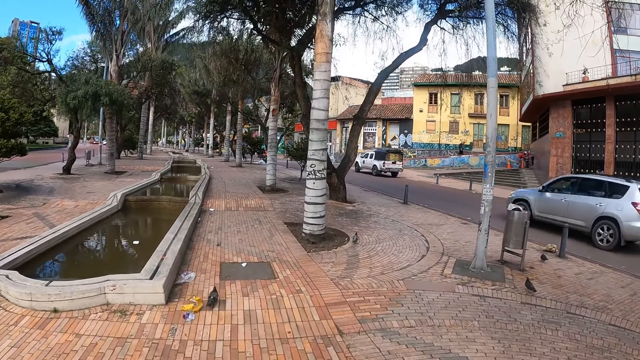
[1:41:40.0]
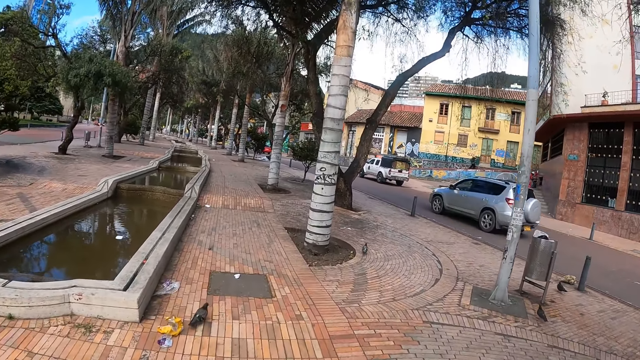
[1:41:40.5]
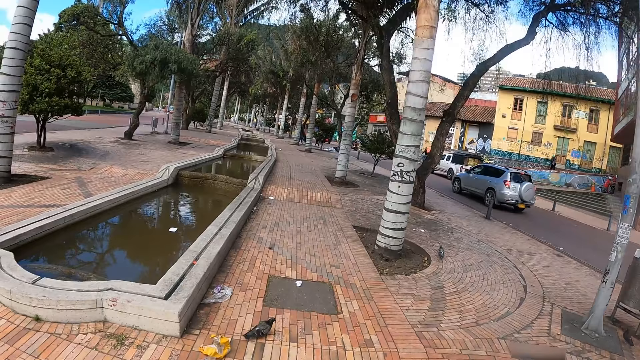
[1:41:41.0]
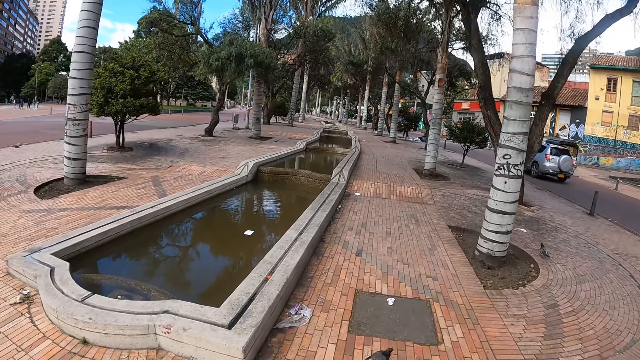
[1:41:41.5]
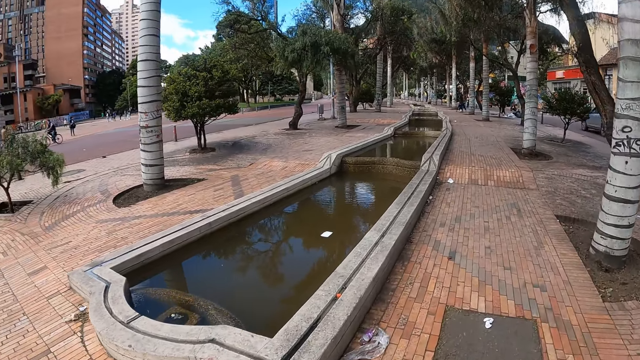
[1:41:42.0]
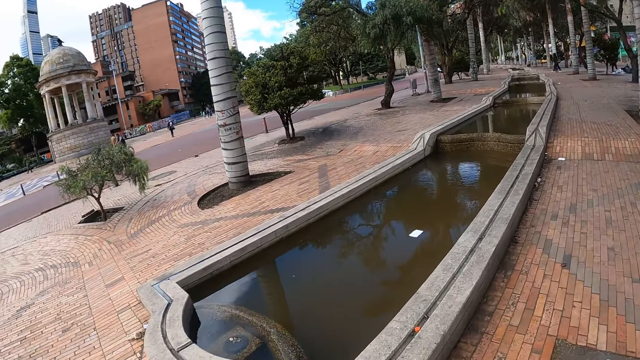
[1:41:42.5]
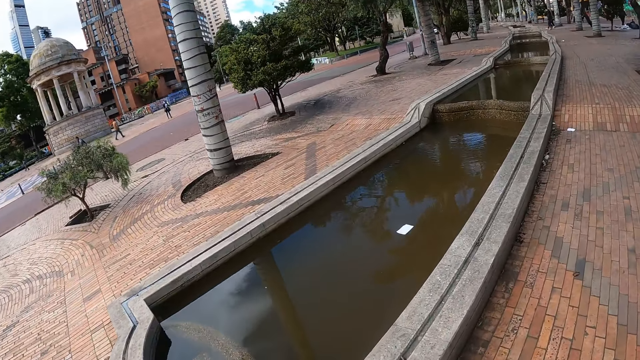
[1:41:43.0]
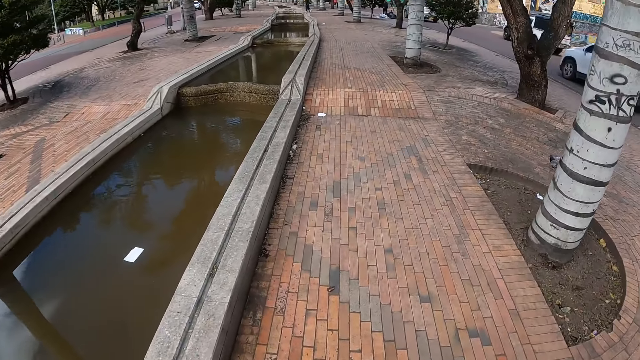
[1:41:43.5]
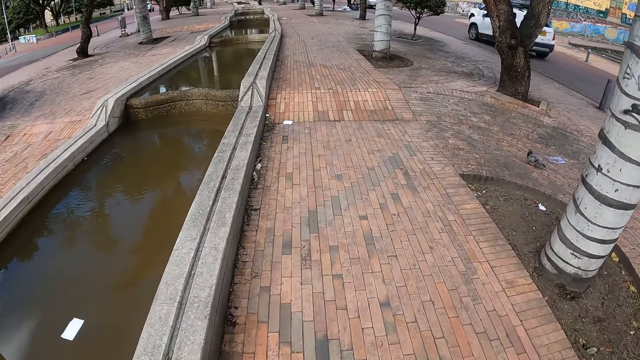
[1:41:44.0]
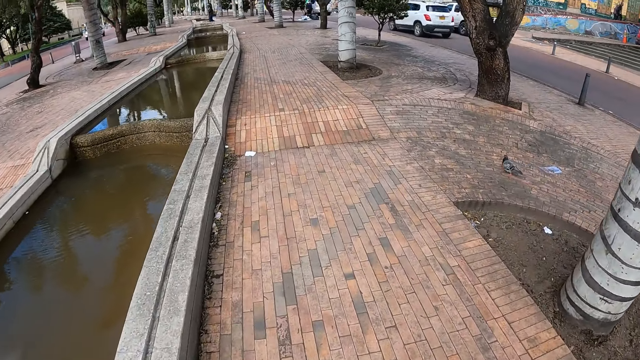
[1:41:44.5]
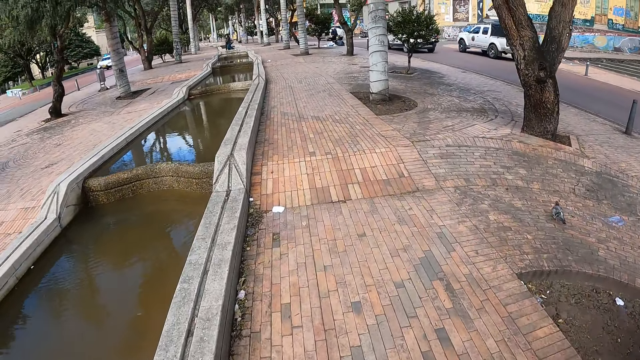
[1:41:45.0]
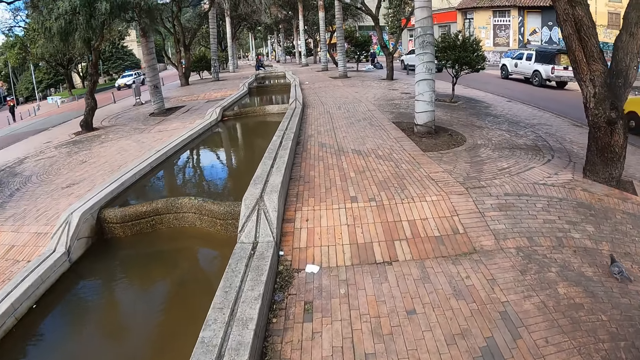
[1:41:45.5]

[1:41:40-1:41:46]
The camera wearer walks along the street.

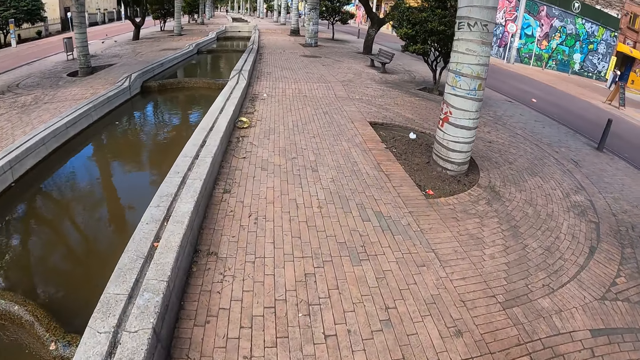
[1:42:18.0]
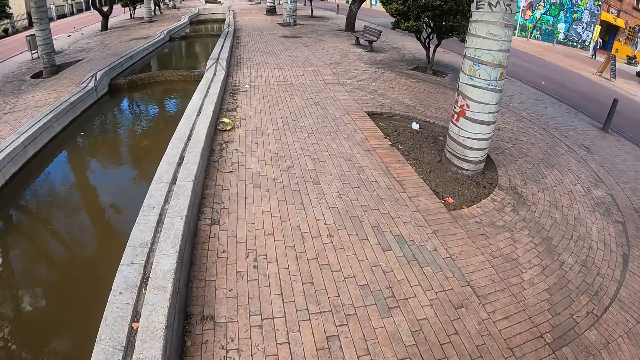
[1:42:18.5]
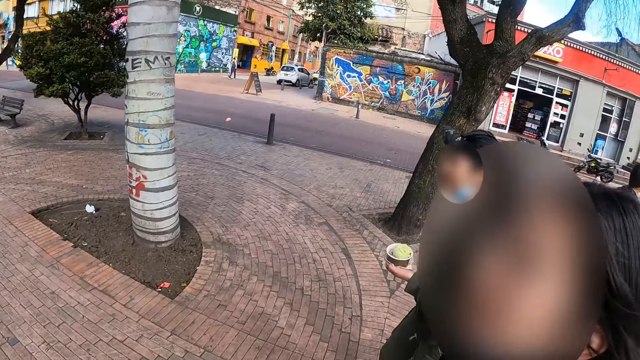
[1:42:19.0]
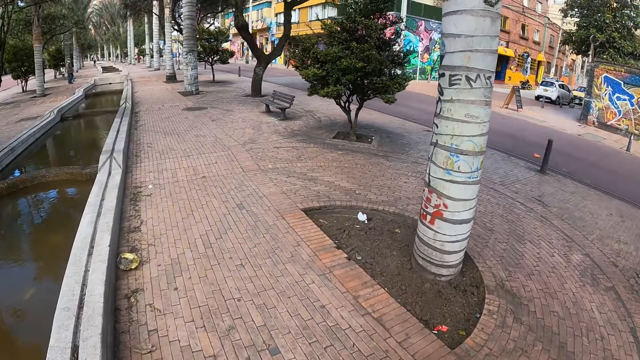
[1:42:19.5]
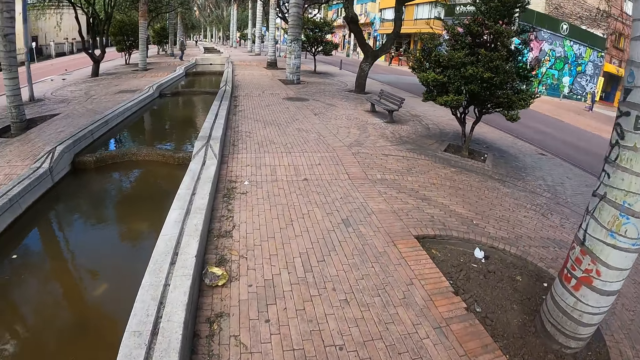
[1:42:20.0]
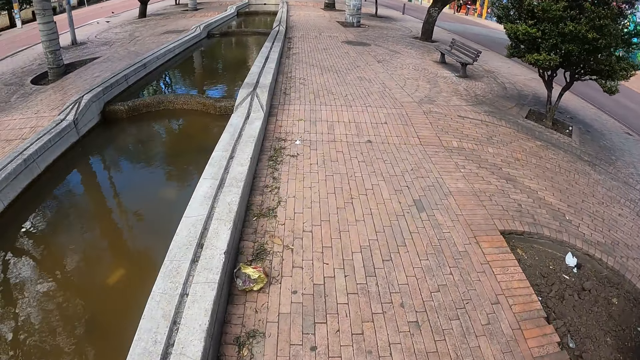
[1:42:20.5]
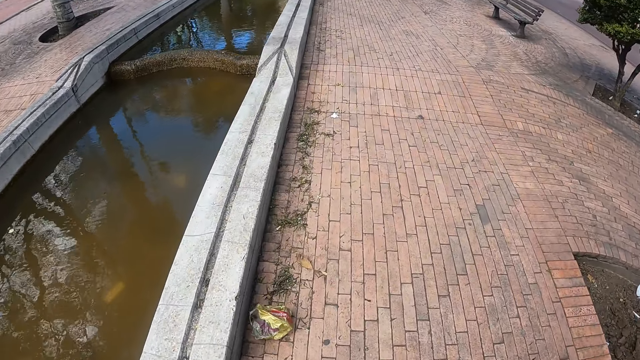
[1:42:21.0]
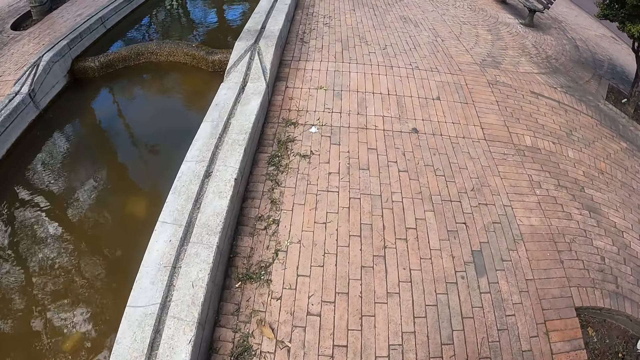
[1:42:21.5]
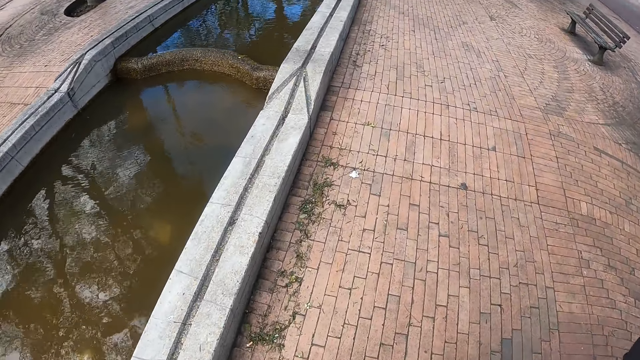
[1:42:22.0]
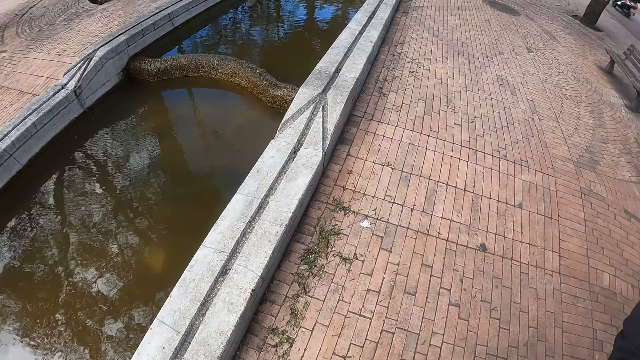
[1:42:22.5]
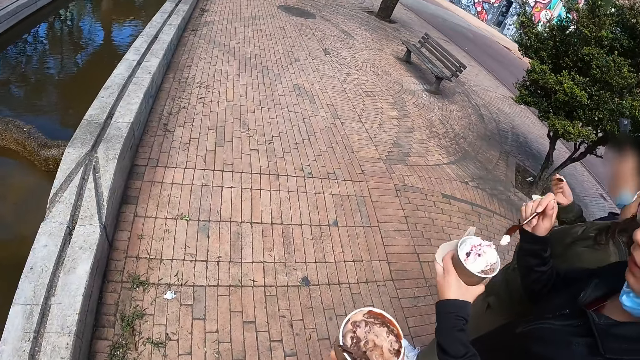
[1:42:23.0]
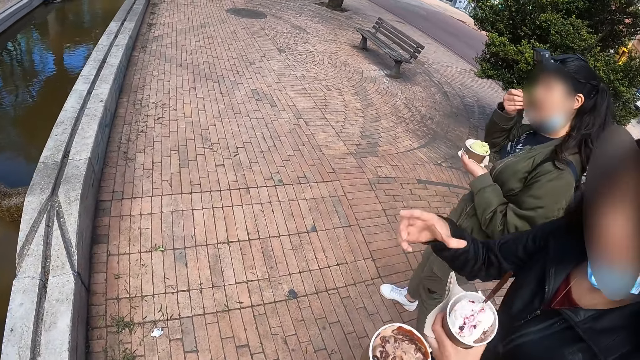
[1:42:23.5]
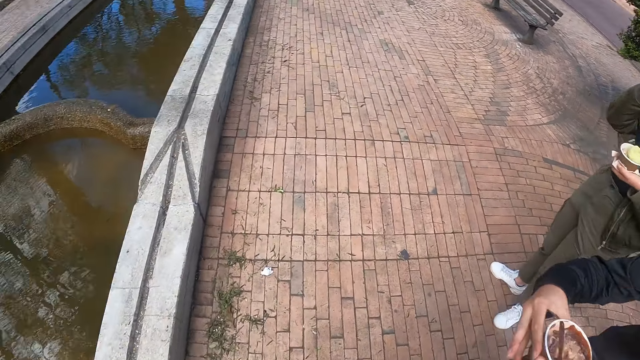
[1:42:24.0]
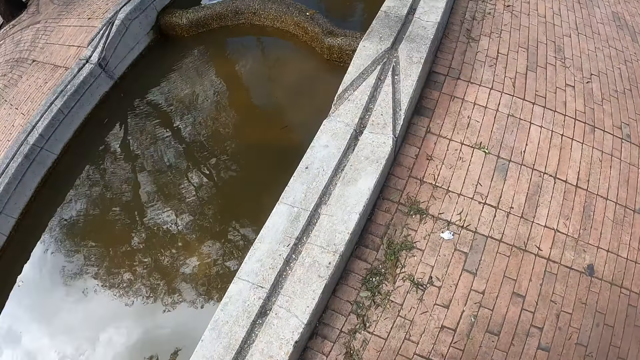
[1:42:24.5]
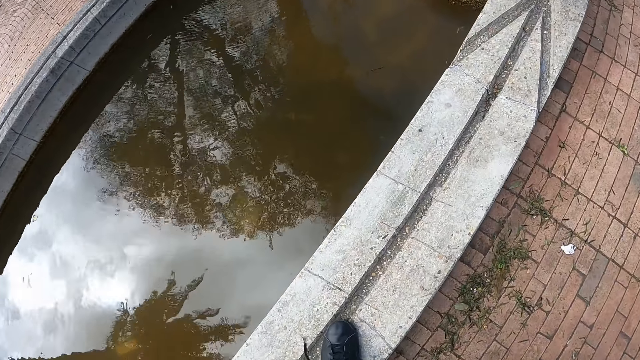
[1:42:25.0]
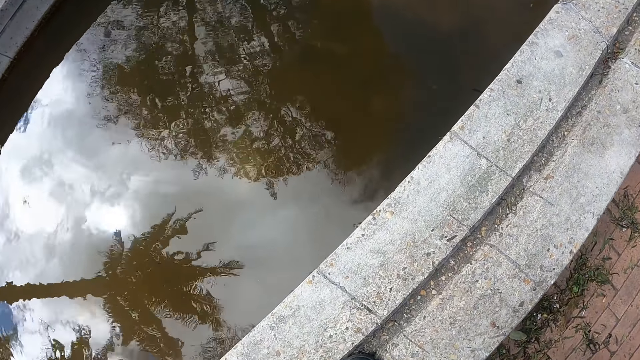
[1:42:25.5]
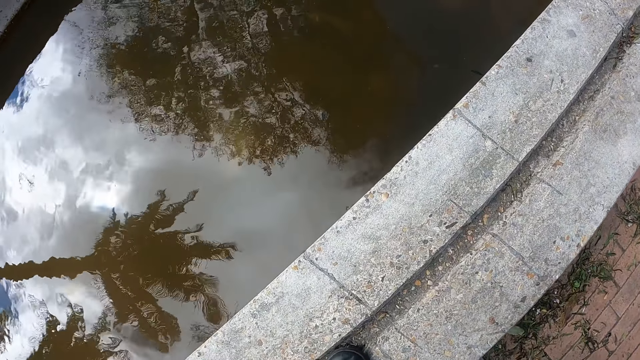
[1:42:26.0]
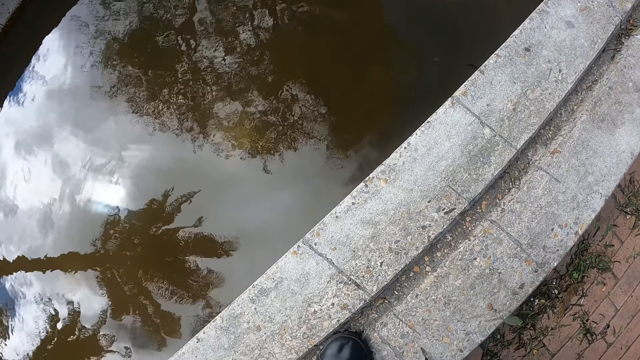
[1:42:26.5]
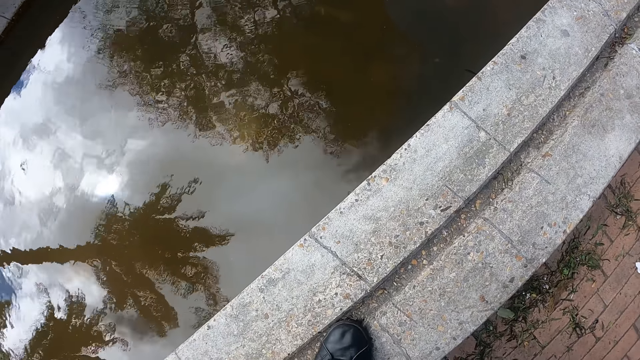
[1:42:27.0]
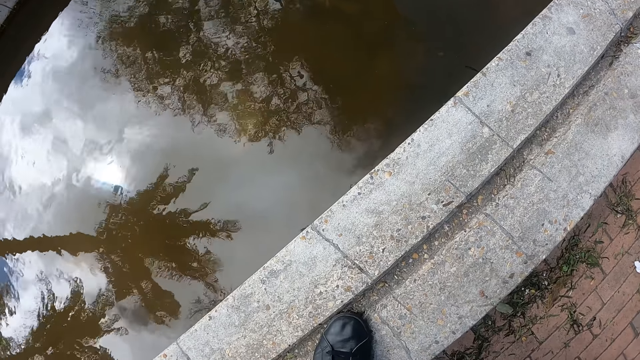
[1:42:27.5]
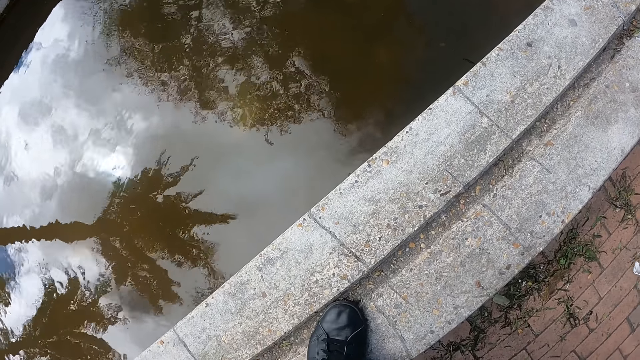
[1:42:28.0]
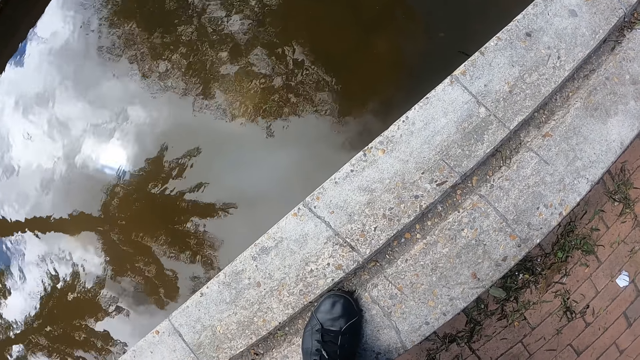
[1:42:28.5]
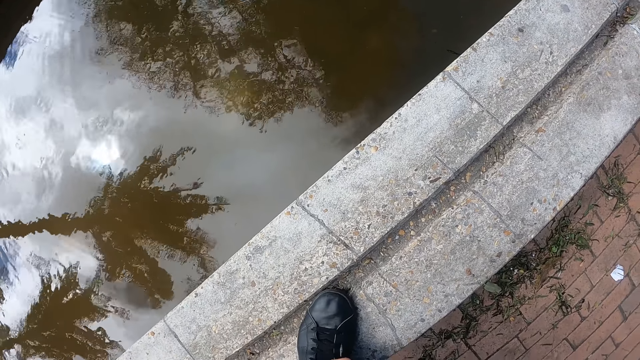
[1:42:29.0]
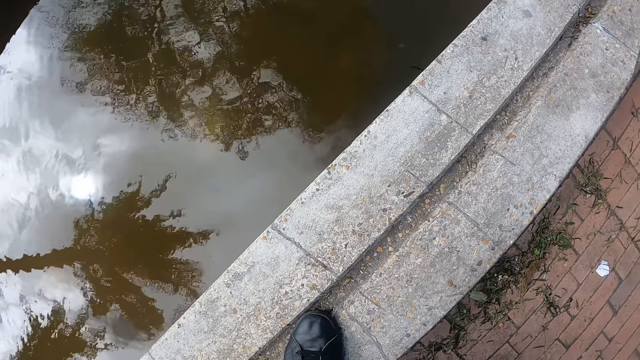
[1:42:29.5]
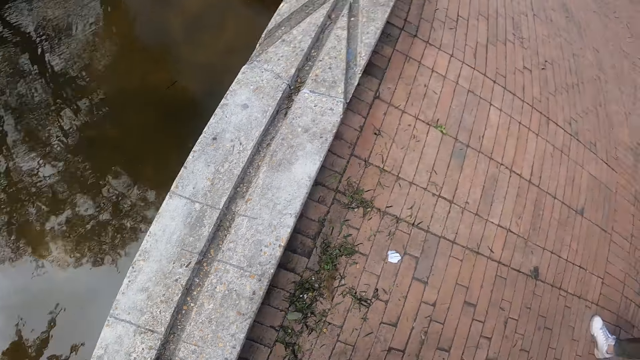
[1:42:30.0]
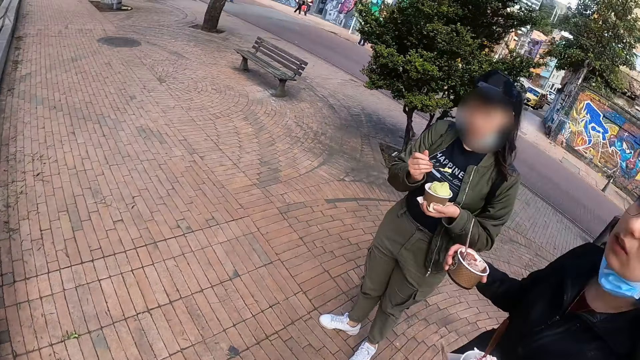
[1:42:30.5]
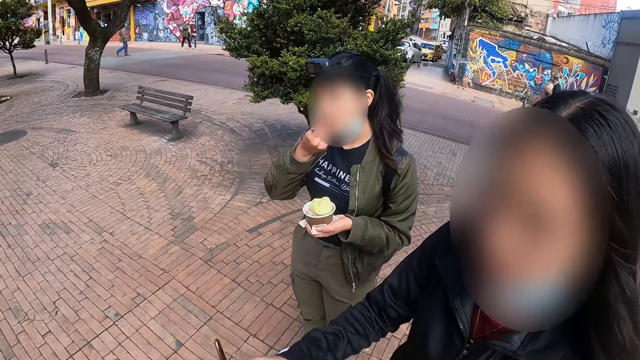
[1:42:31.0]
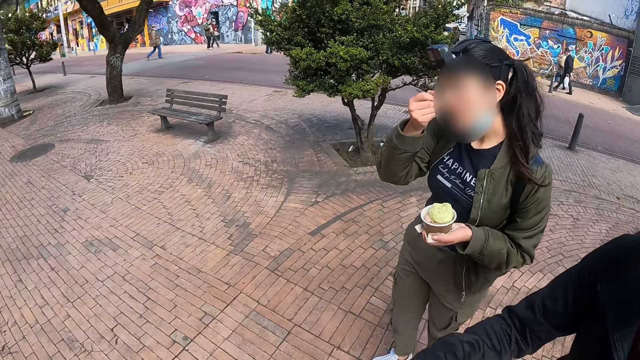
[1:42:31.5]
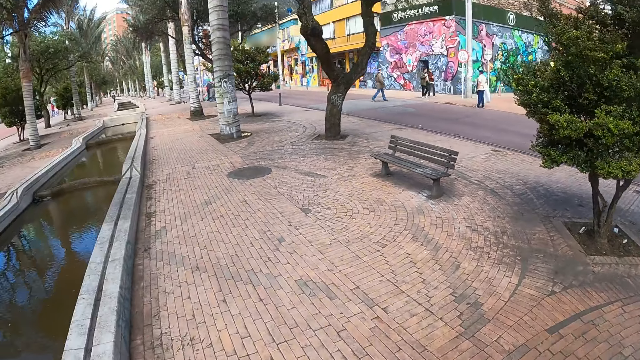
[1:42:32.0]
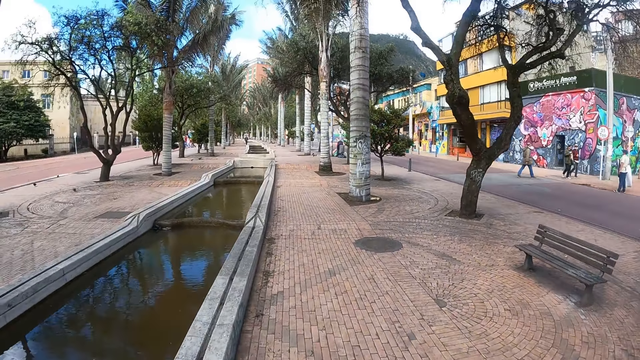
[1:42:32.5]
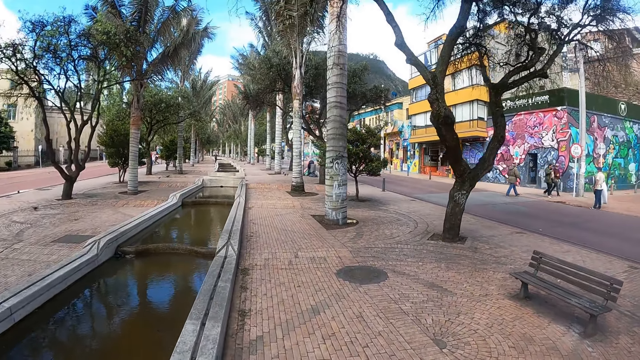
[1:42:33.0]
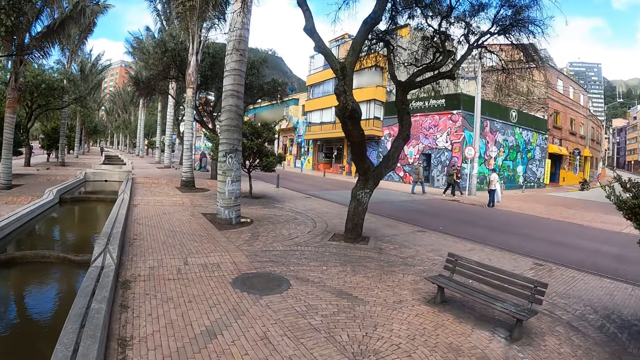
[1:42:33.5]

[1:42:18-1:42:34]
A lady interacts with the camera wearer. The camera wearer looks around. They walk along the street. They hold a cup of ice cream. They stop on the street. Another lady picks up the cup of ice cream from the camera wearer. The camera wearer looks on the water. They look around. The other lady gives the camera wearer the cup of ice cream. The camera wearer interacts with the first lady. They look around.
